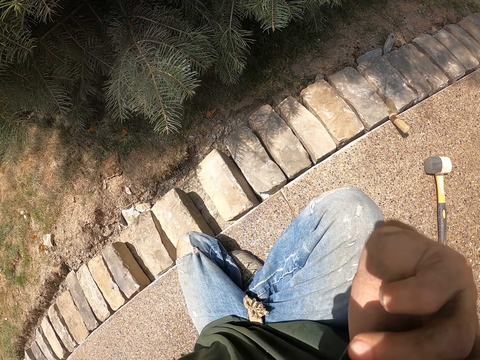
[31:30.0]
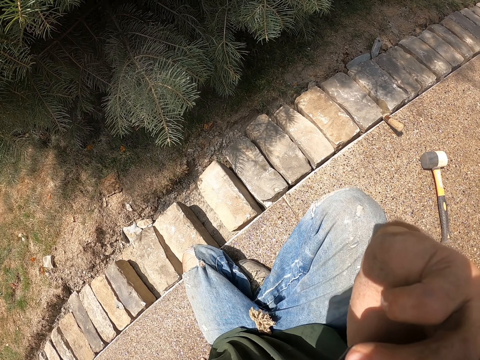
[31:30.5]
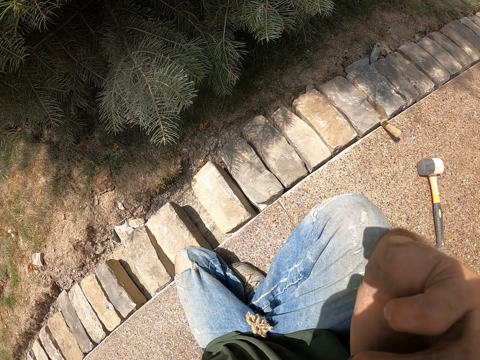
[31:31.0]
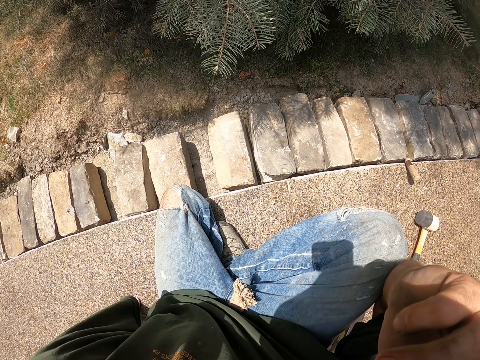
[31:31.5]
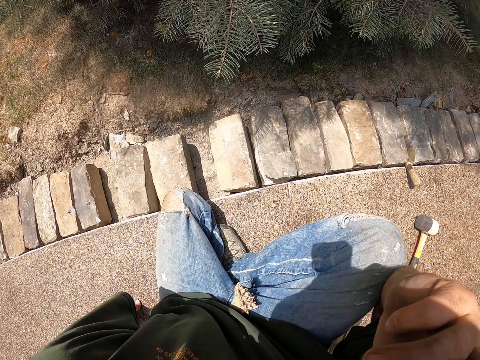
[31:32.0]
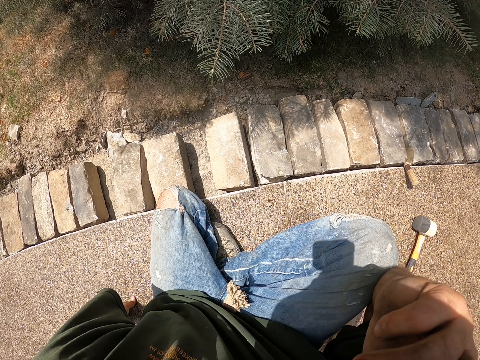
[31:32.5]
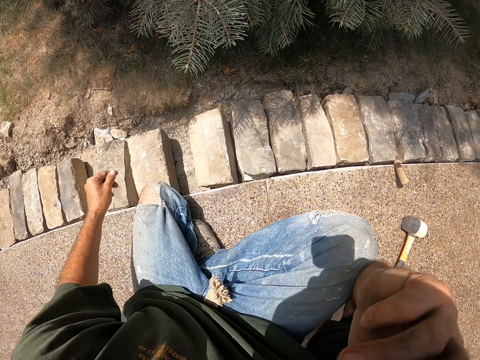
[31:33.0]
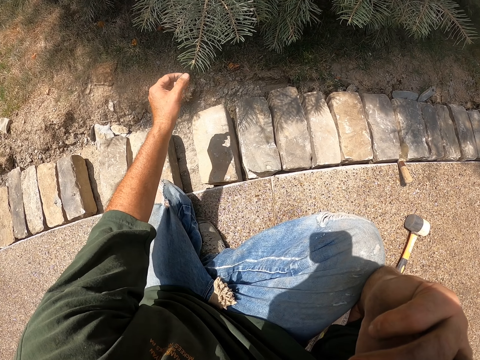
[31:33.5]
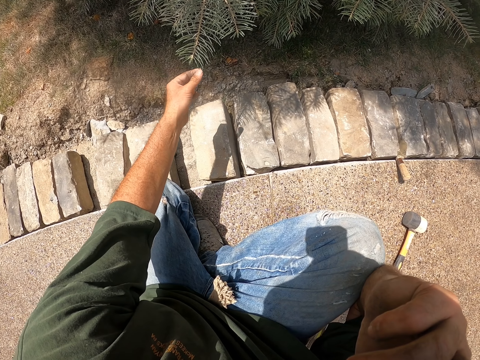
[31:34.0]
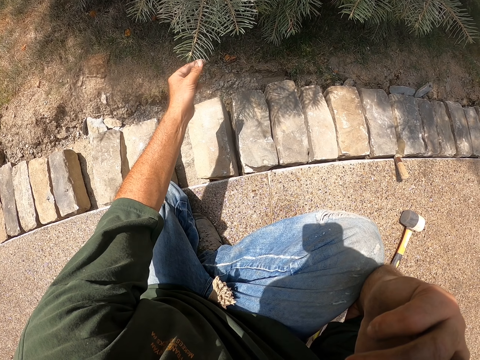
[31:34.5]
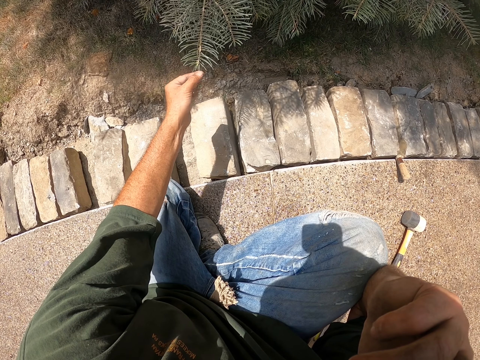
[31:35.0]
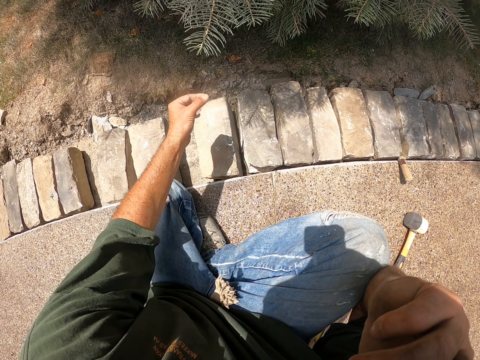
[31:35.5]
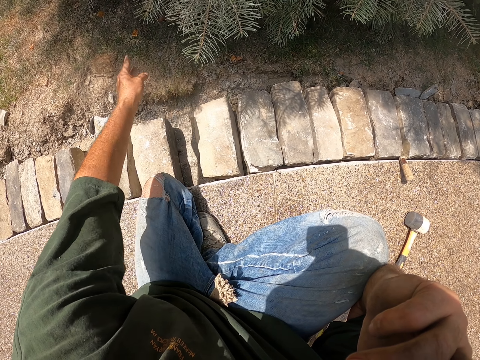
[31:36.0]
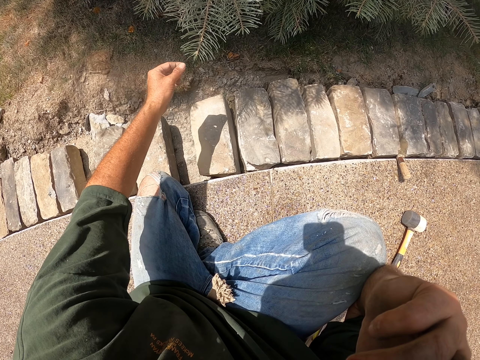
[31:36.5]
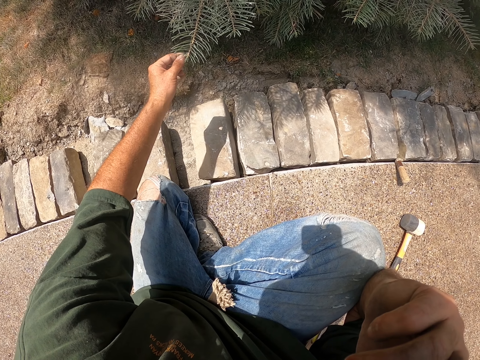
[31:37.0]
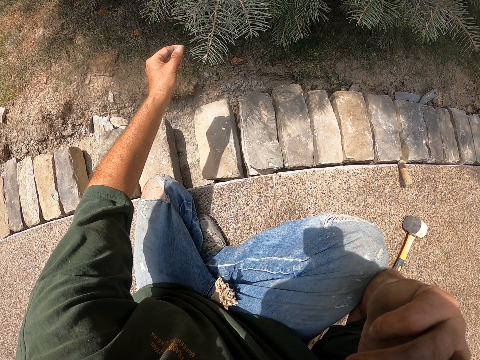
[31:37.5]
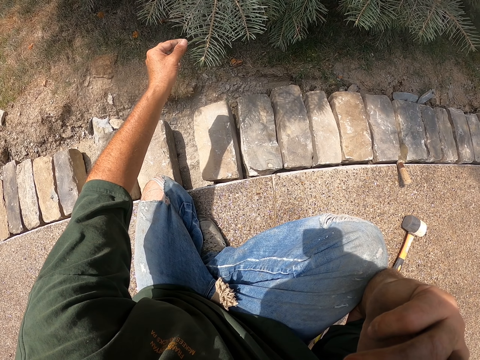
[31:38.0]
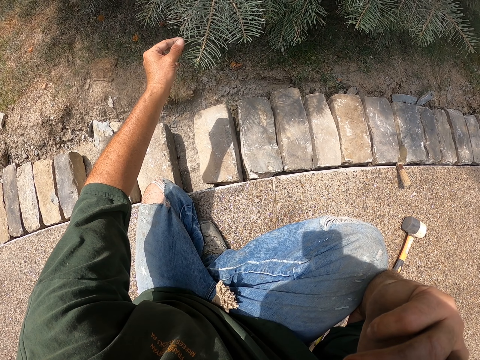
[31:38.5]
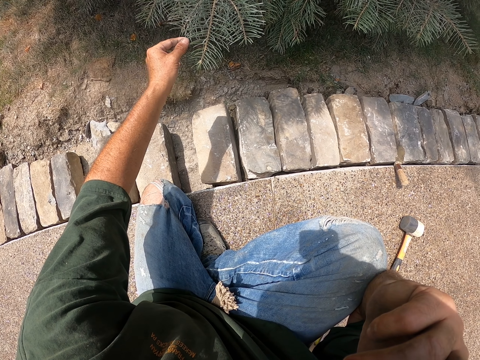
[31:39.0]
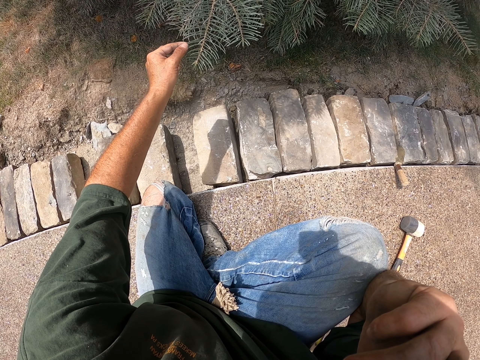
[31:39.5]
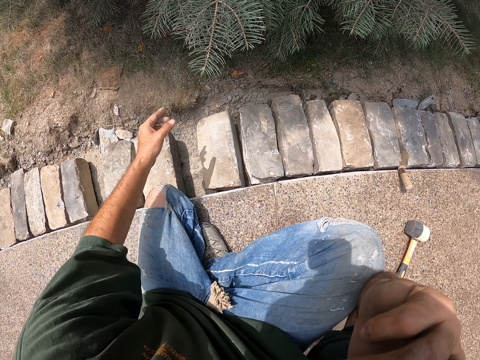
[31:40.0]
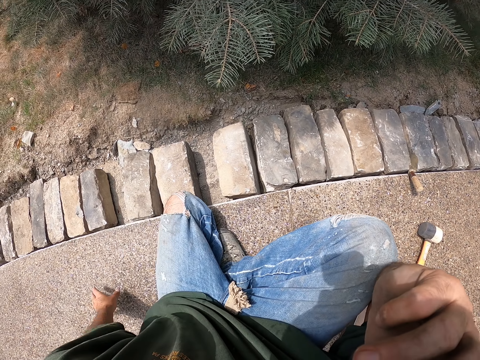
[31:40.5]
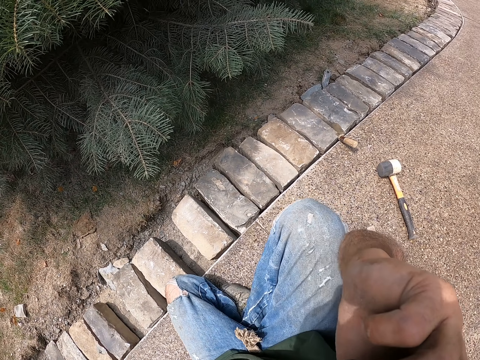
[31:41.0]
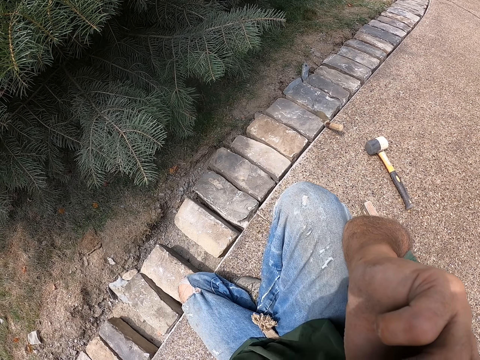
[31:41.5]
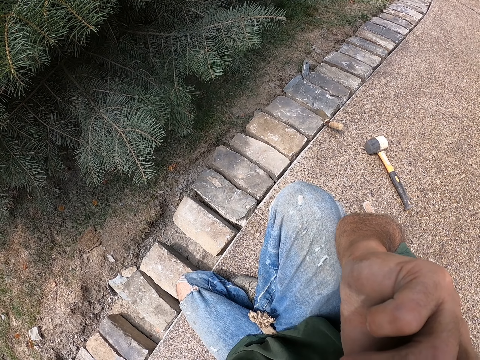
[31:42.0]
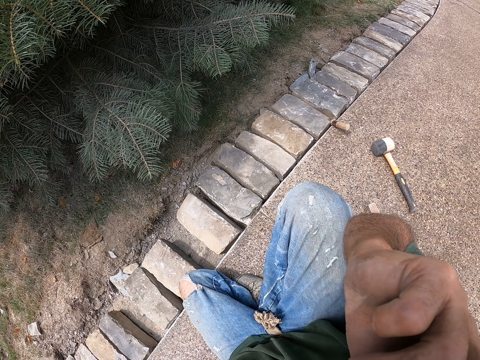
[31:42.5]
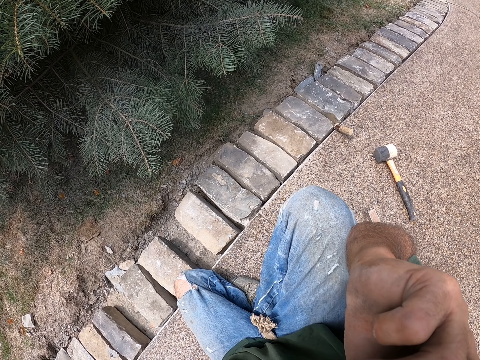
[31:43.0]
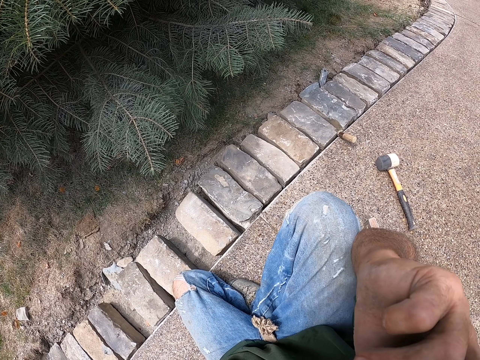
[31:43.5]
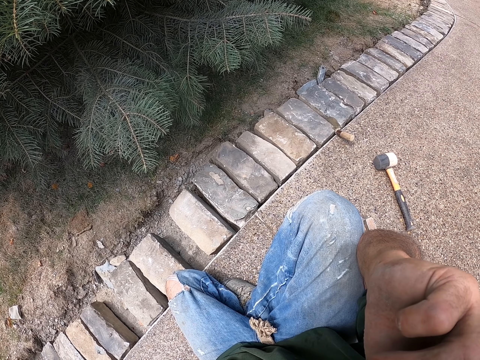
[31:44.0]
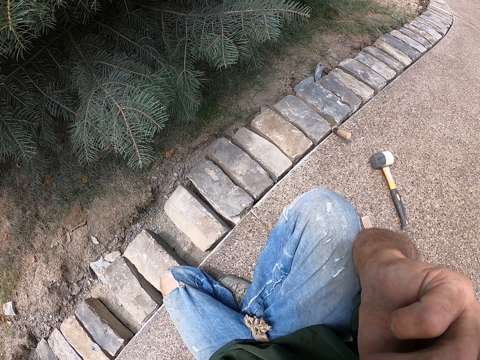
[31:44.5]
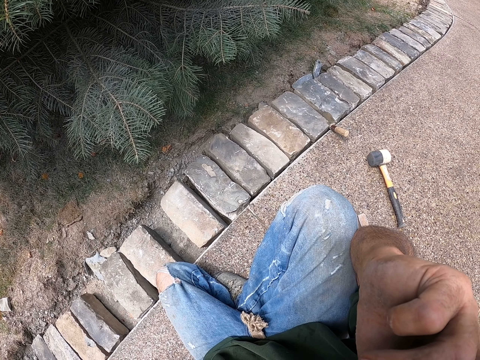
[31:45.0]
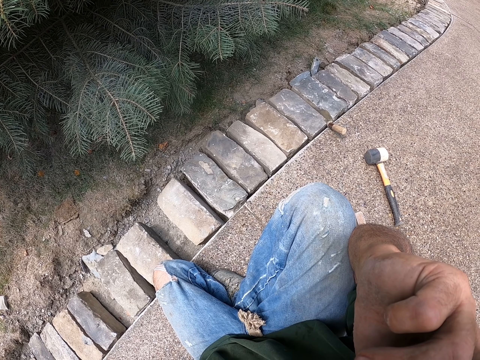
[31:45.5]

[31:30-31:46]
The camera wearer puts his hands on the ground. He touches the tree leaf. He plucks leaves on the tree. He cuts the leaf. He throws the leaf. He touches the leaves. He looks around.

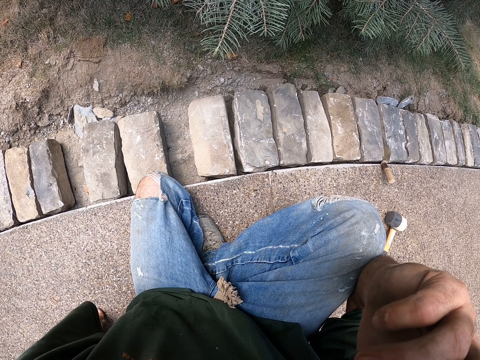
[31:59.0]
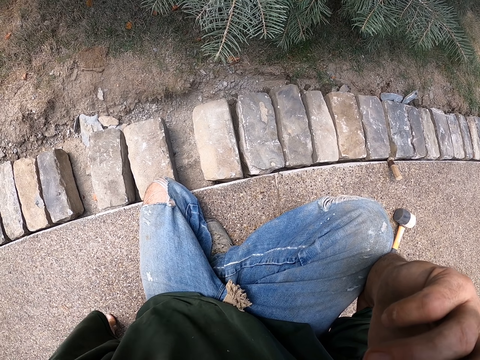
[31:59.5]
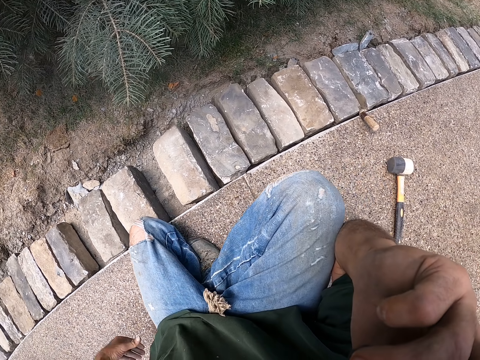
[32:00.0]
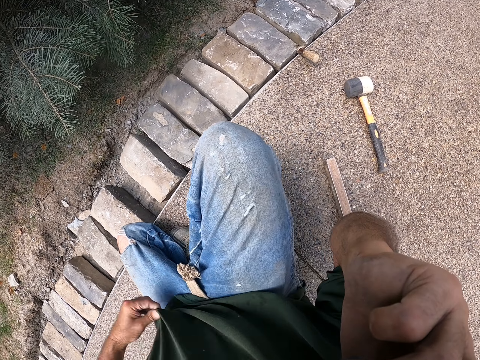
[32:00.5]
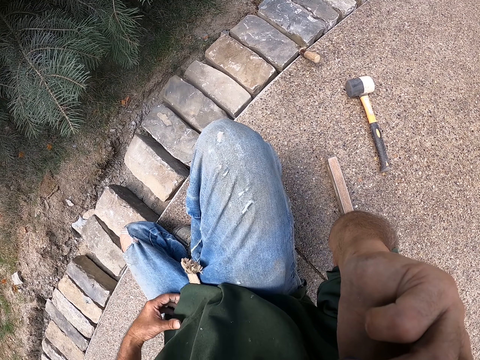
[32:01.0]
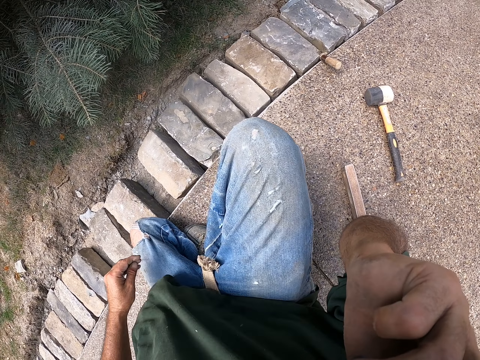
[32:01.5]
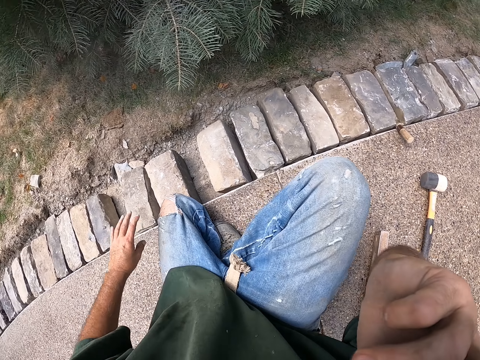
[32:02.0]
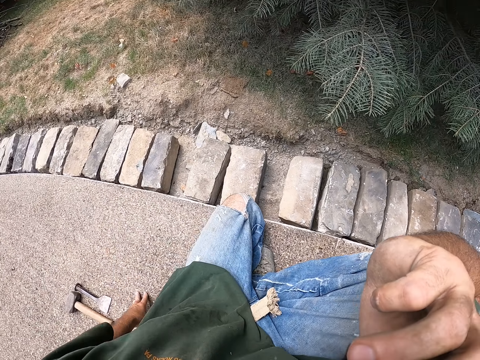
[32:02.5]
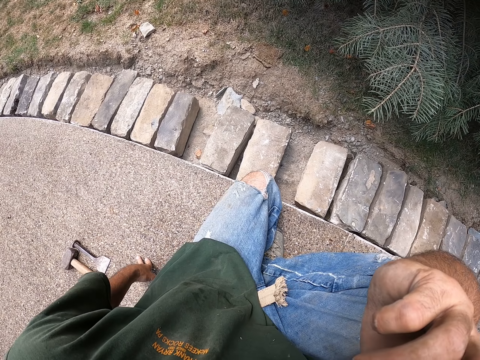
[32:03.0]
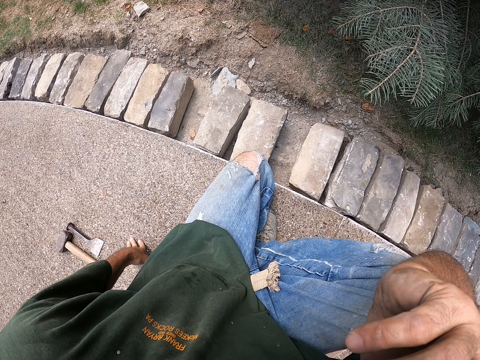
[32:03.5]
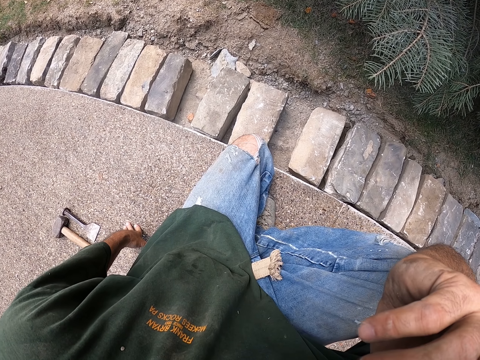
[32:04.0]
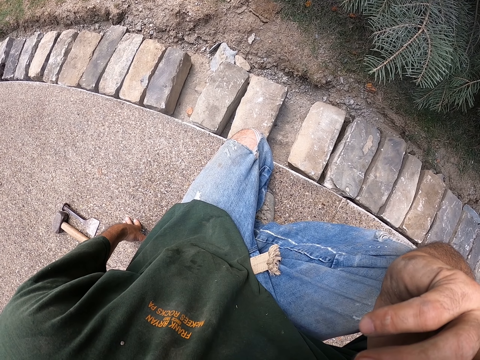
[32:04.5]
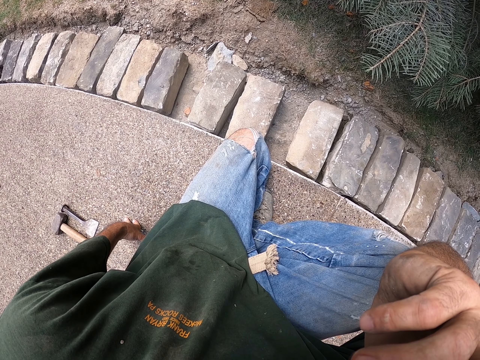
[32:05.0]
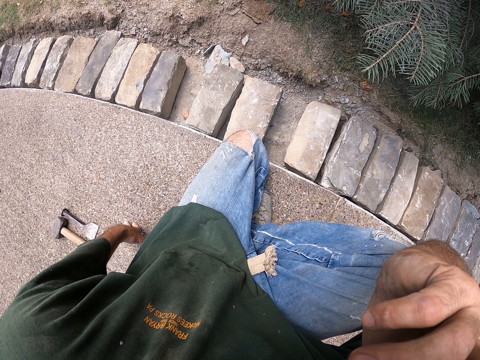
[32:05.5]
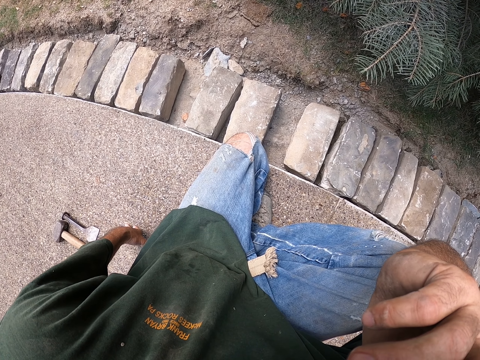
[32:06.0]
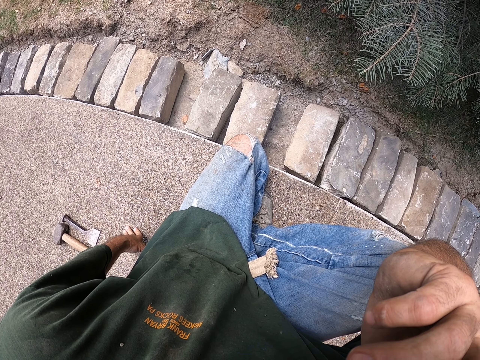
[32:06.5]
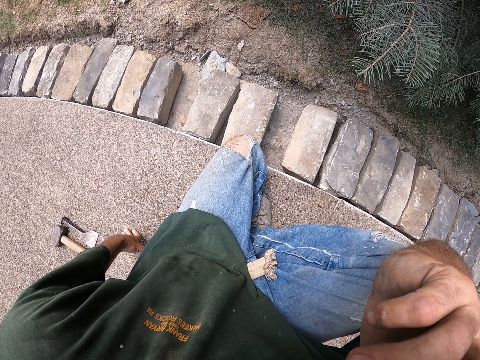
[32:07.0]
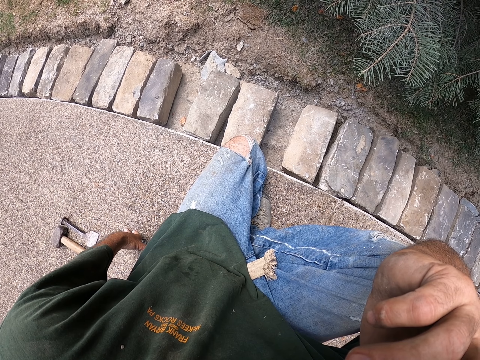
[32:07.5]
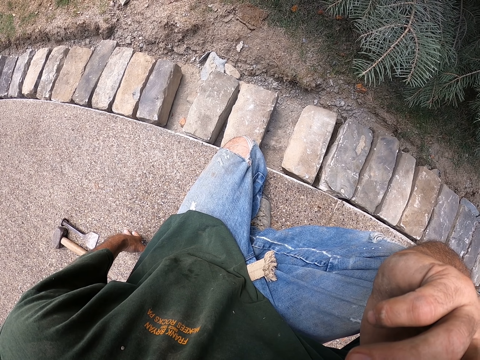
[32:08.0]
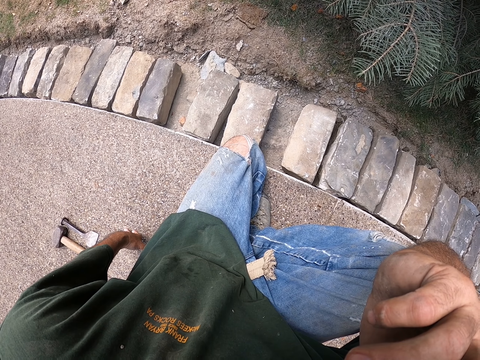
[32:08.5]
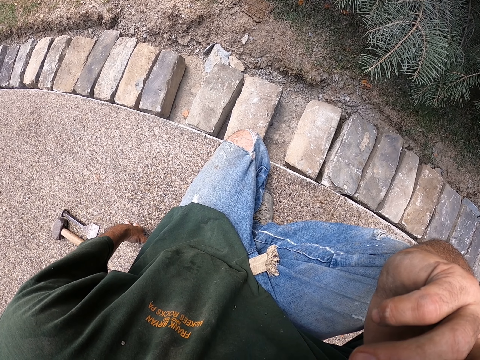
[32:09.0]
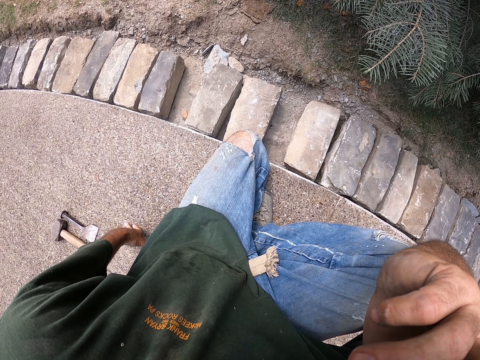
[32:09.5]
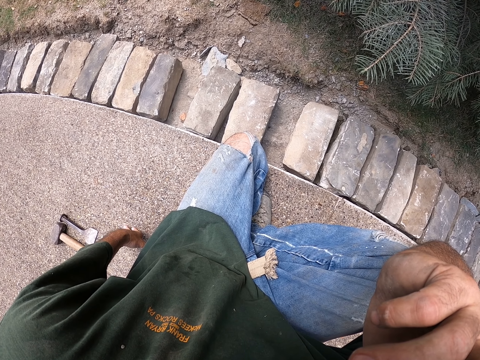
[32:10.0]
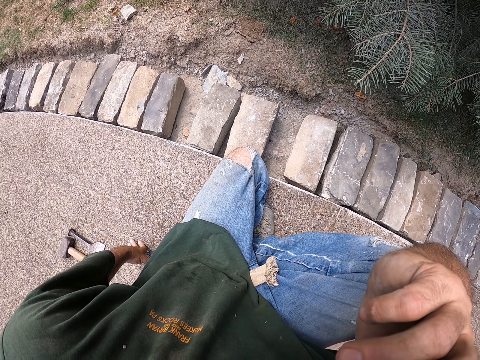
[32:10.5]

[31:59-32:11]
The camera wearer looks around. He holds his shirt and pulls his shirt. He puts down his hand.
